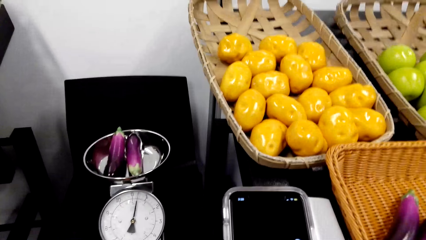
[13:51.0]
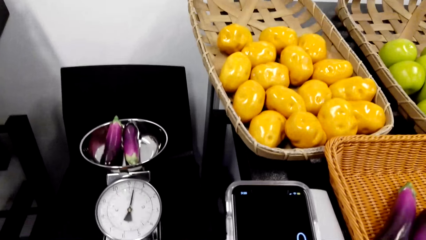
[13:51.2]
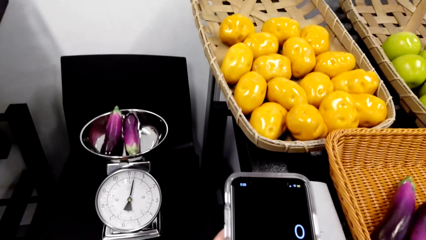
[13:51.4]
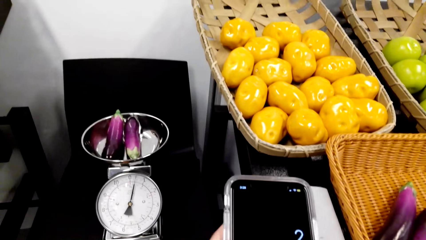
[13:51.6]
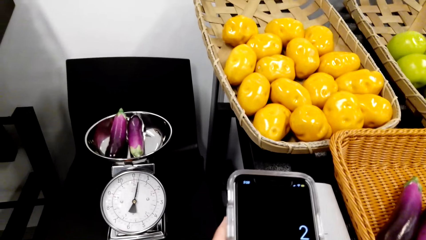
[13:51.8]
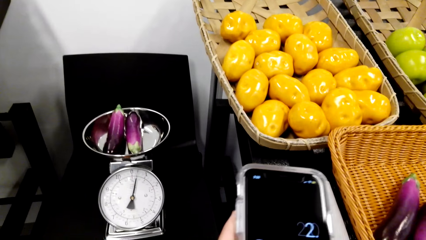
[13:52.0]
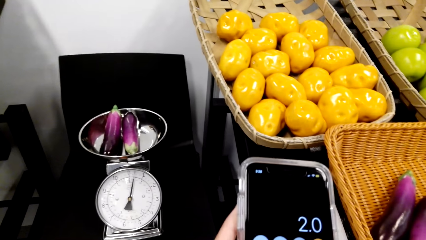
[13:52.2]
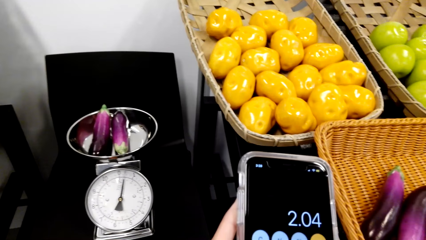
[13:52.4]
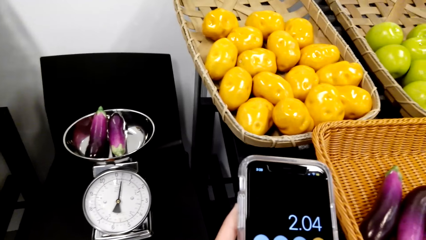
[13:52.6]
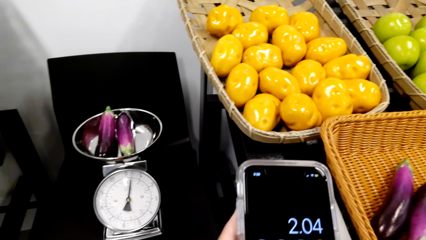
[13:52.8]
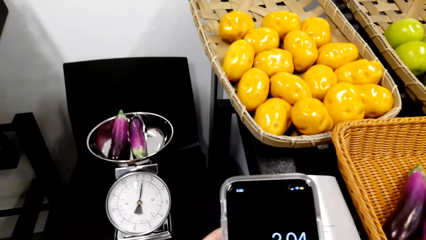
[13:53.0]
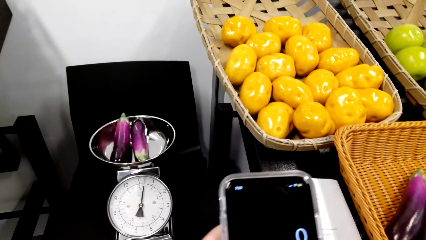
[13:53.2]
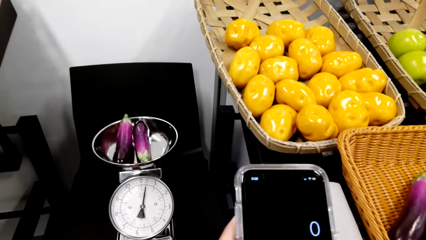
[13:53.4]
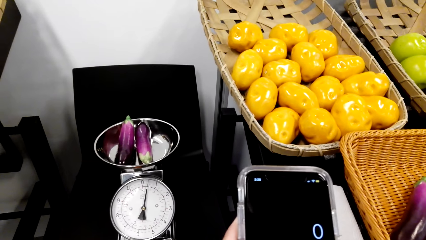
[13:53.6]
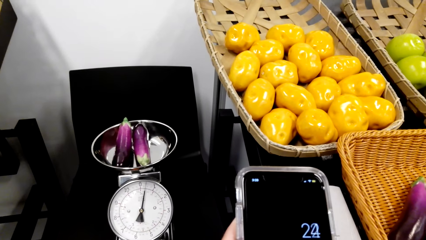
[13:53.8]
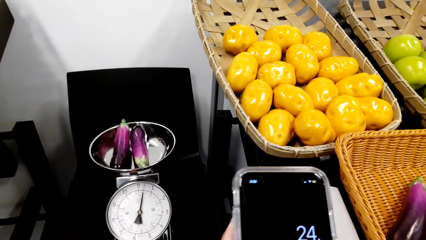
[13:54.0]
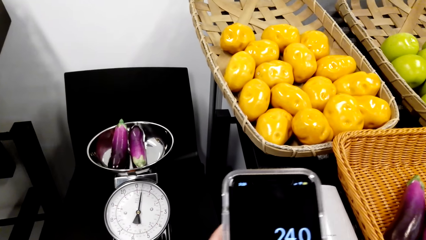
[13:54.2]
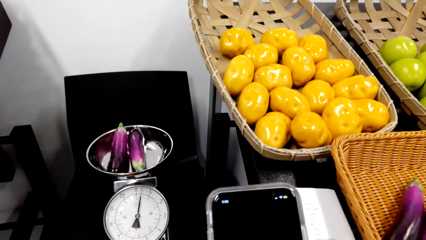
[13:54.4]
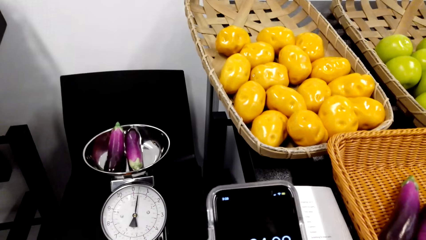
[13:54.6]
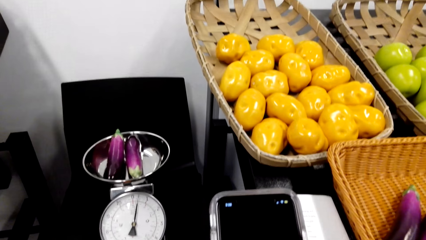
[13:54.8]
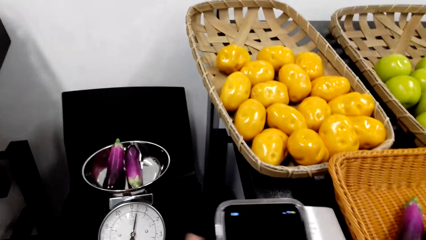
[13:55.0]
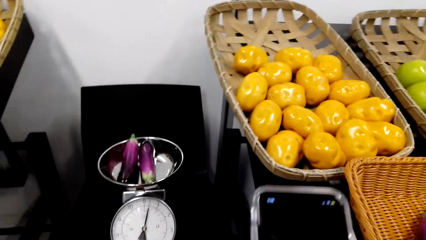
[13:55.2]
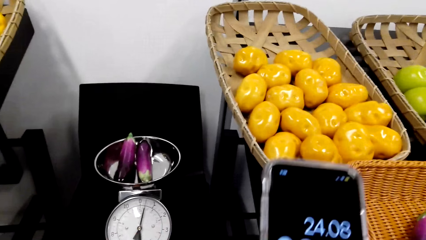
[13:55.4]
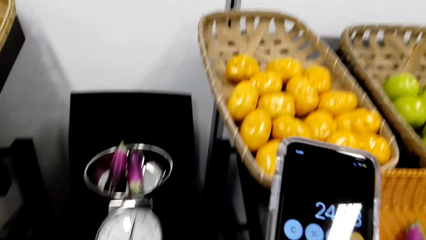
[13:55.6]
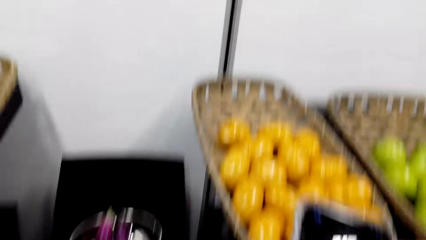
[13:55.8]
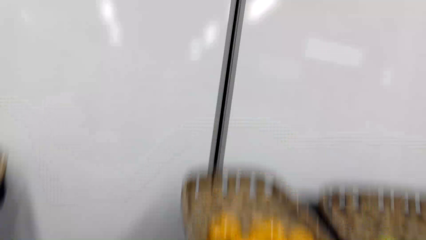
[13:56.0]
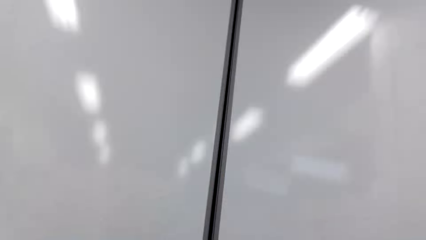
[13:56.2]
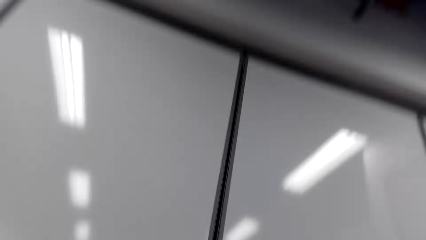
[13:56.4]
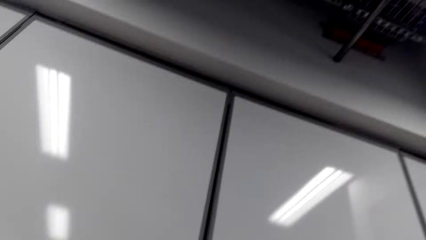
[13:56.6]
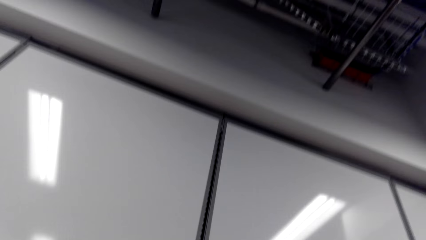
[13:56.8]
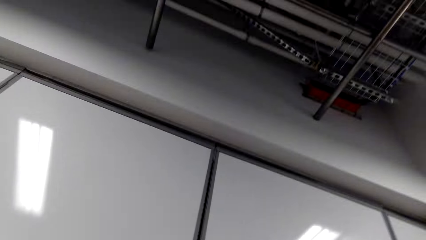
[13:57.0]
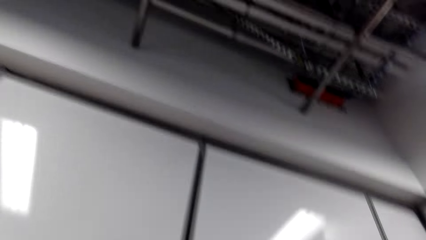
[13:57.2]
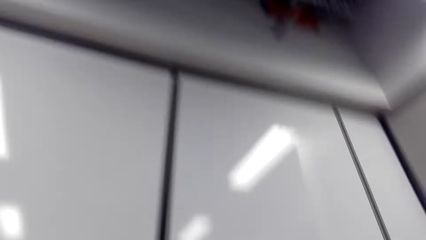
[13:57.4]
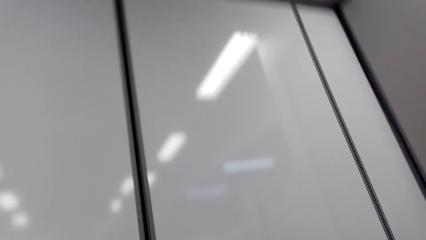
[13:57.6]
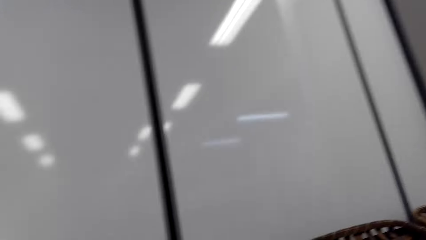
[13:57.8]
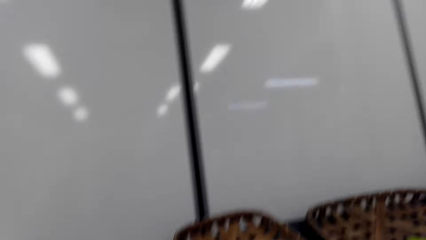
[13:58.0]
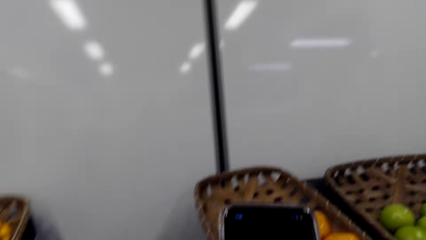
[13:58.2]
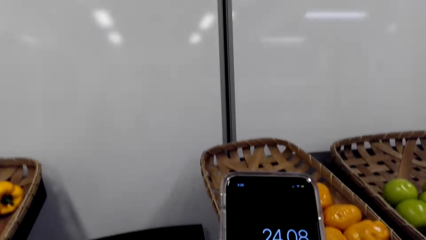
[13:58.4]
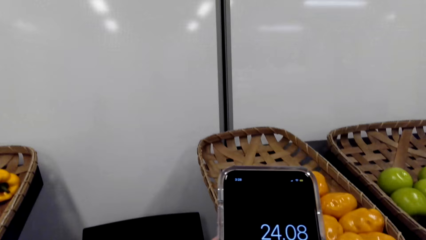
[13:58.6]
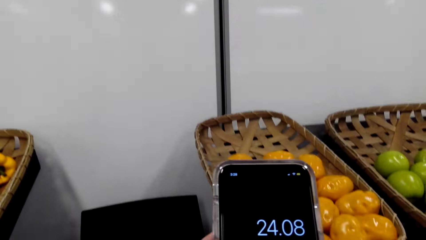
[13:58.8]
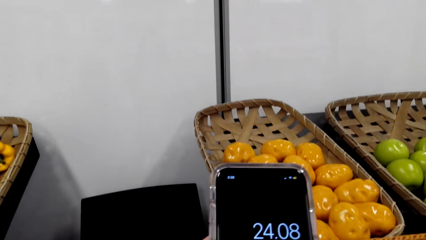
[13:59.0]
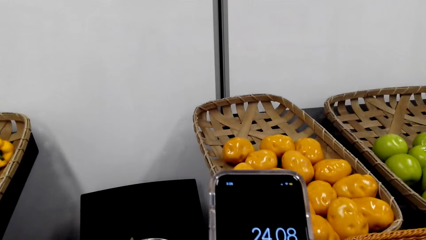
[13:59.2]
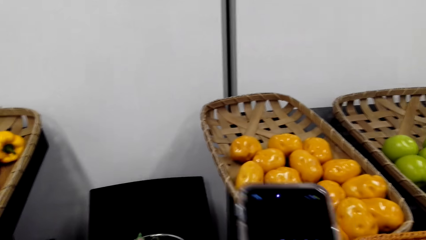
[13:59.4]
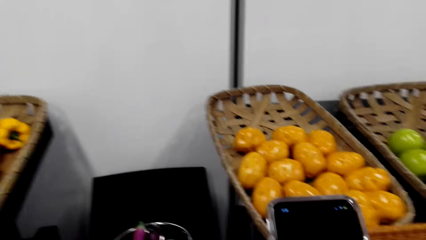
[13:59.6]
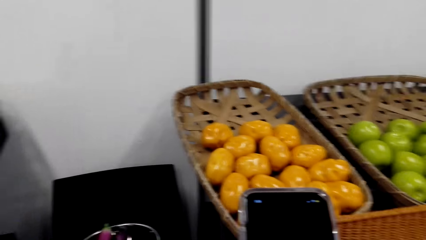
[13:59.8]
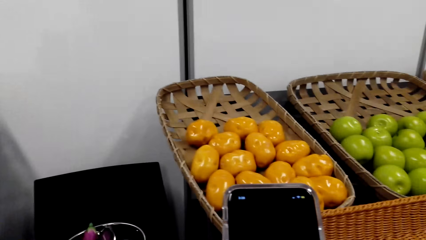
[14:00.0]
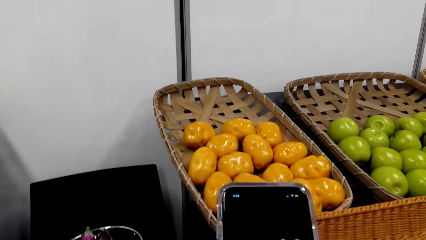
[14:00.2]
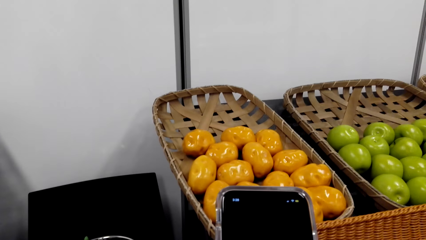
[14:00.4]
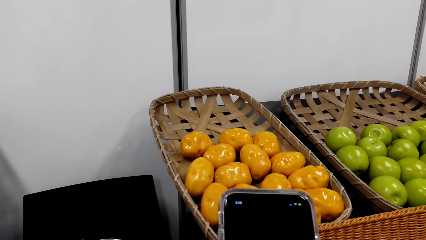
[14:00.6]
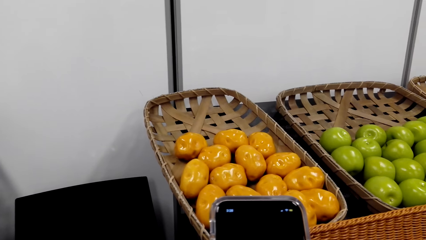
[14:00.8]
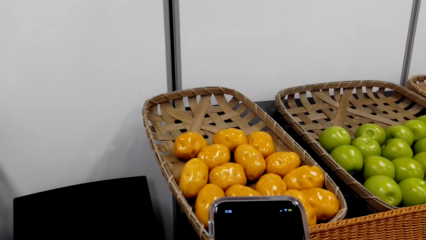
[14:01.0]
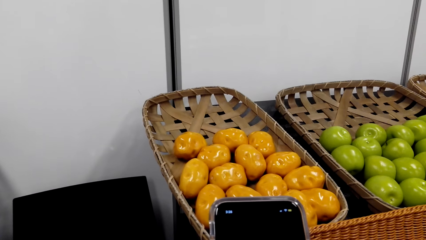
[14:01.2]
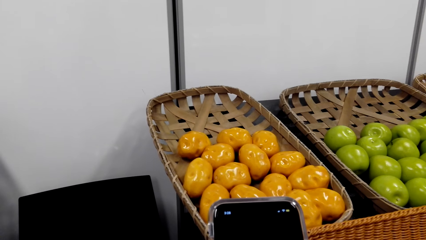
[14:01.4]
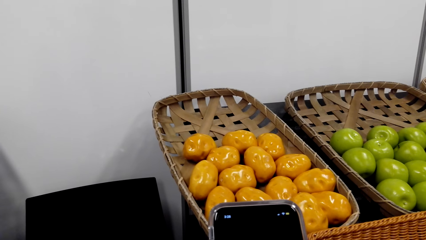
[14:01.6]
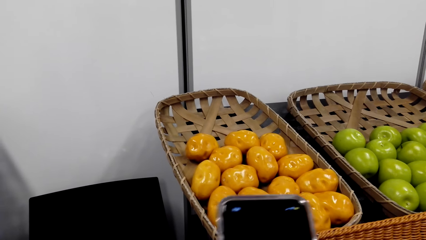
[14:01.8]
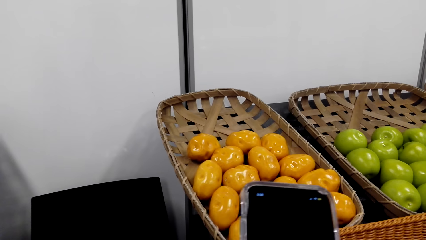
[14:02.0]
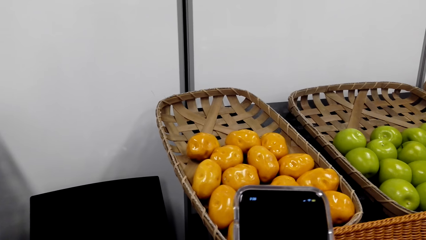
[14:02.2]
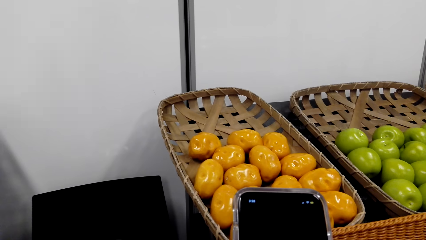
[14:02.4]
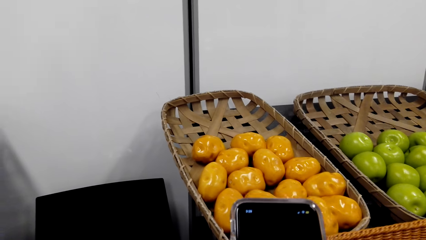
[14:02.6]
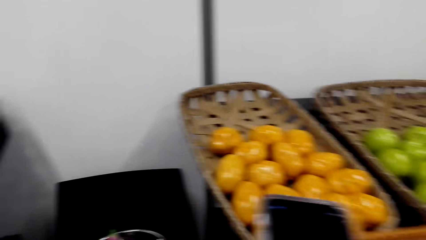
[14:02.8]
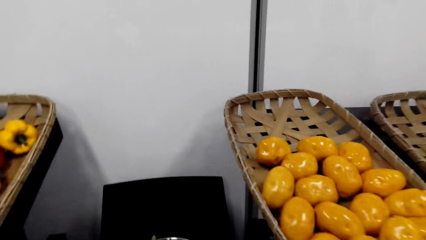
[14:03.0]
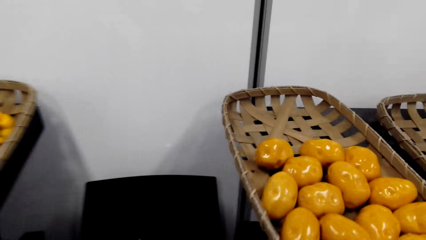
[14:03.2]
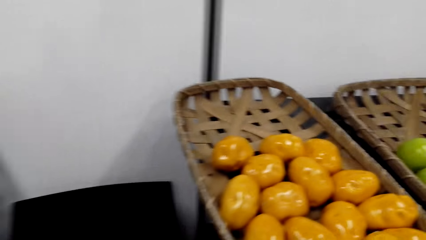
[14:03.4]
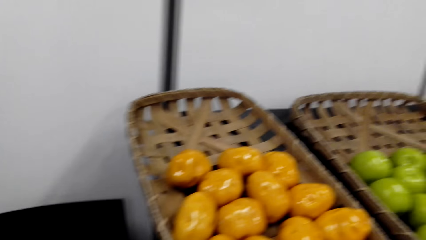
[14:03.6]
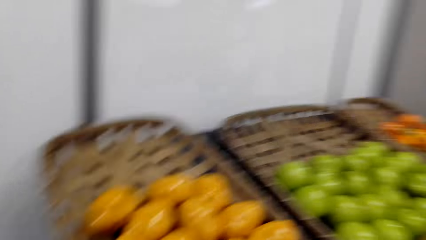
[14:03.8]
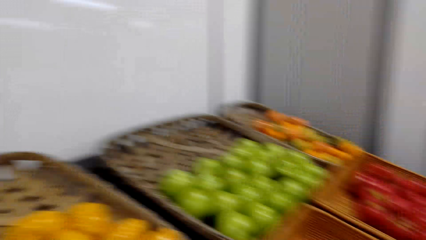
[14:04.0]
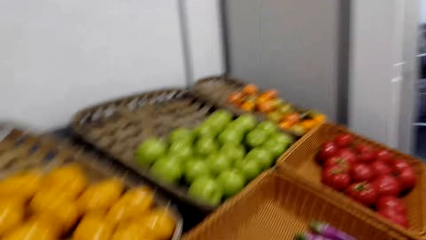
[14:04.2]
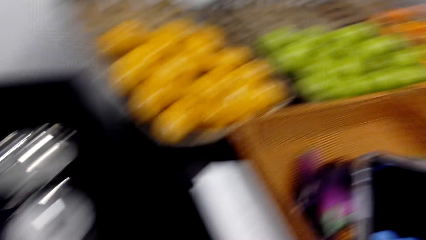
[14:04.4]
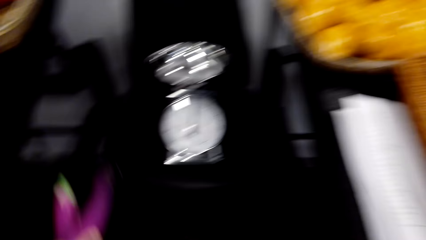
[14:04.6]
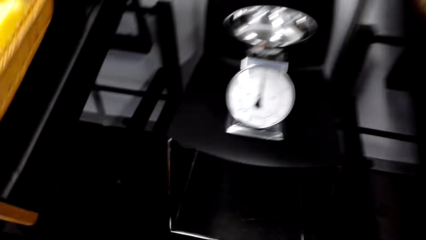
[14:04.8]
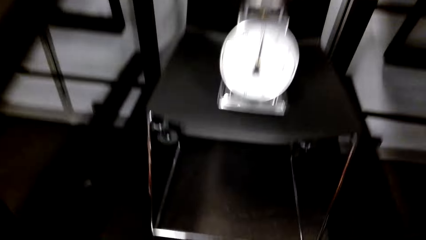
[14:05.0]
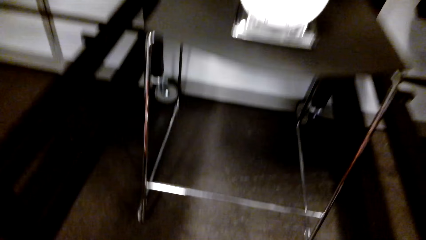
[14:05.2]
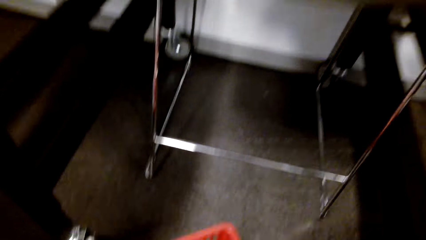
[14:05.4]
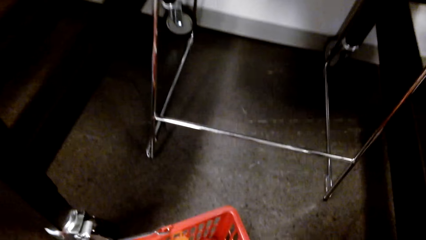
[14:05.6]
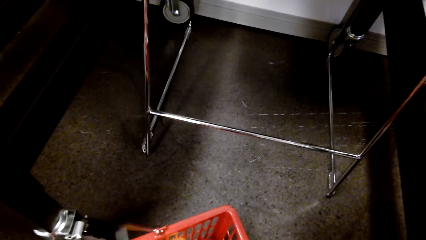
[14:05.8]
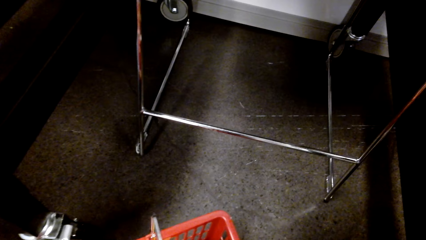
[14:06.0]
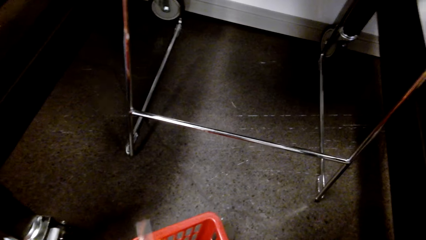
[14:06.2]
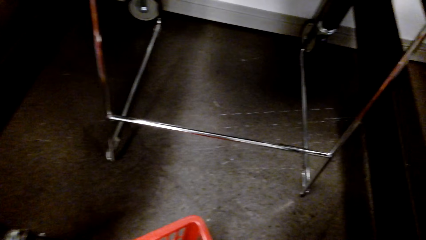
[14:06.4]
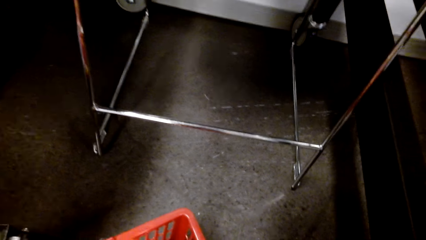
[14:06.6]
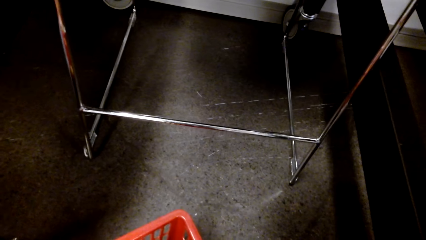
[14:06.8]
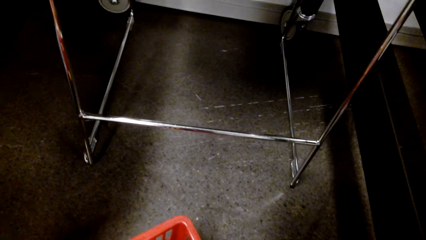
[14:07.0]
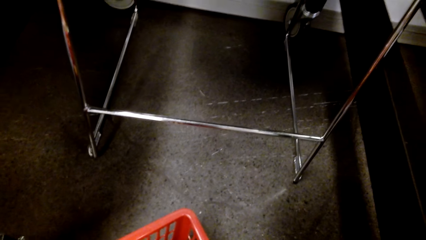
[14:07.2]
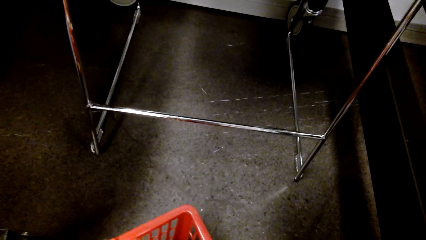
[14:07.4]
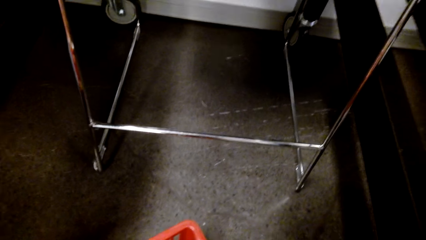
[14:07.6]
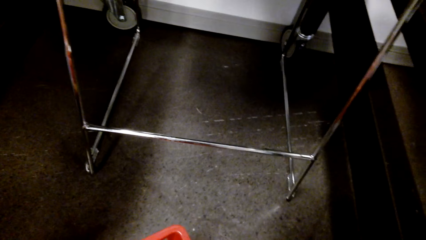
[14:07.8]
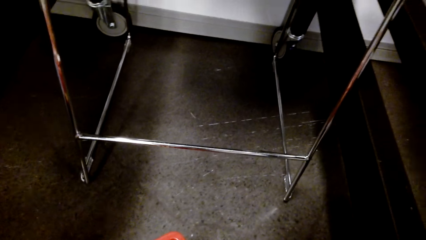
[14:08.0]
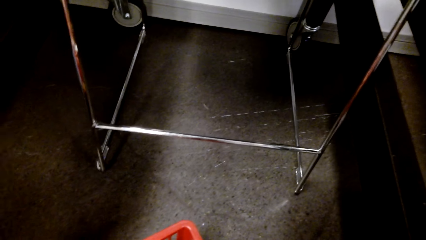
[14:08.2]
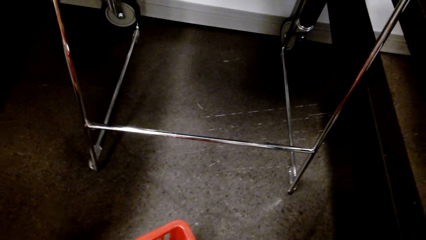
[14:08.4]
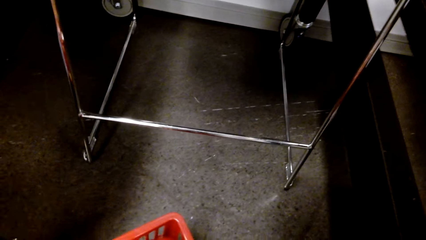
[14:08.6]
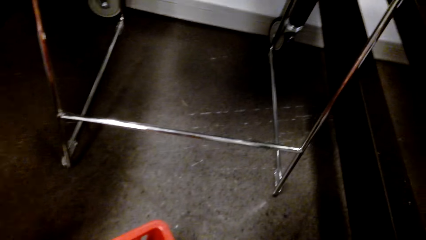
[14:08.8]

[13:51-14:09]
The camera wearer looks around. They scroll through the phone. They pick the eggplants. They put the eggplants in the shopping basket. They look at the shopping basket. They pick tomatoes.
